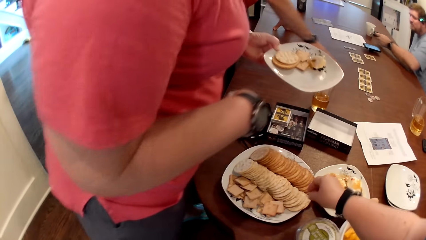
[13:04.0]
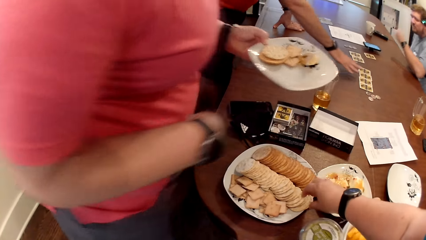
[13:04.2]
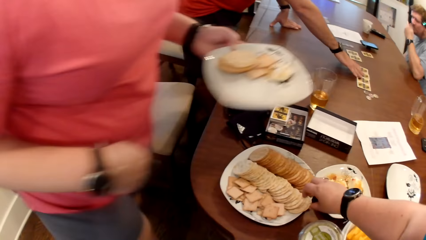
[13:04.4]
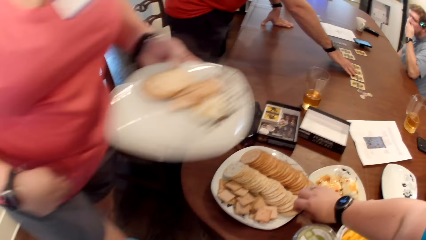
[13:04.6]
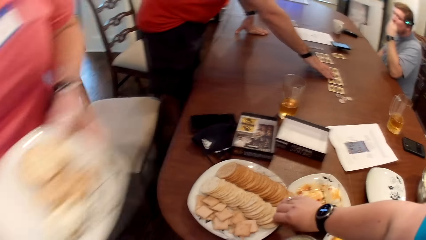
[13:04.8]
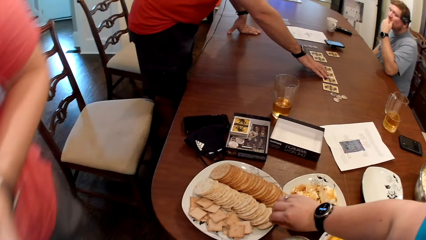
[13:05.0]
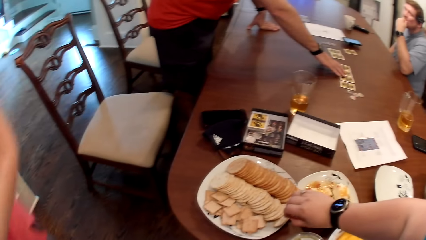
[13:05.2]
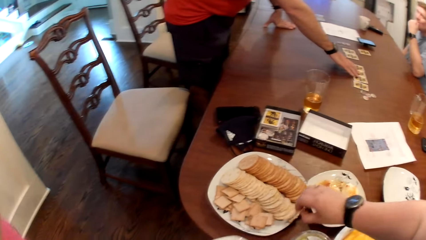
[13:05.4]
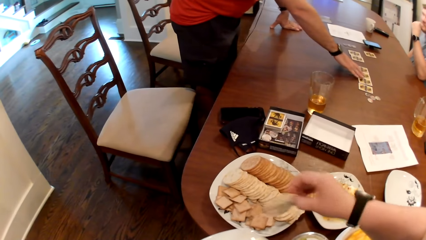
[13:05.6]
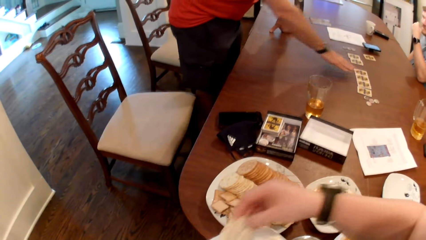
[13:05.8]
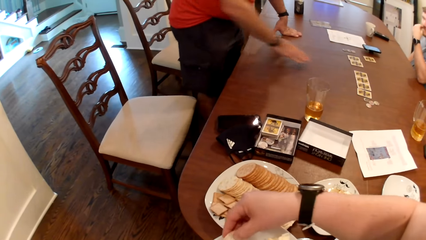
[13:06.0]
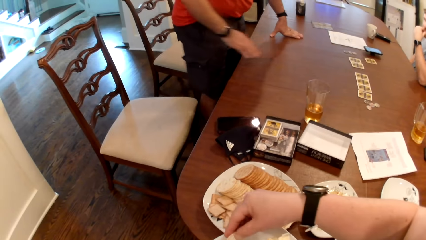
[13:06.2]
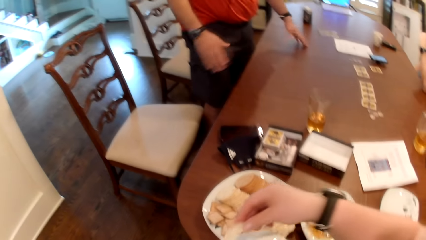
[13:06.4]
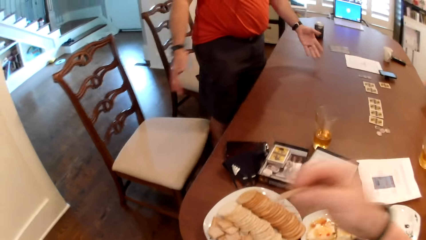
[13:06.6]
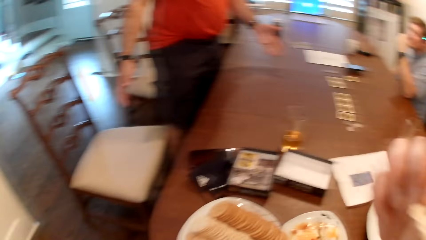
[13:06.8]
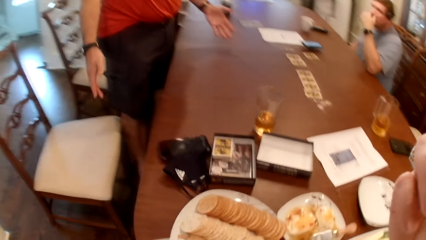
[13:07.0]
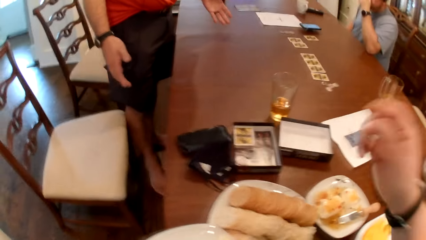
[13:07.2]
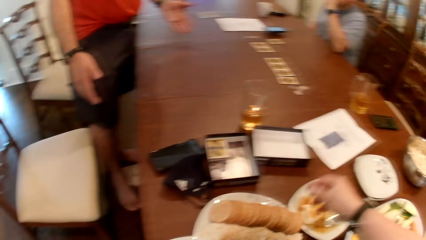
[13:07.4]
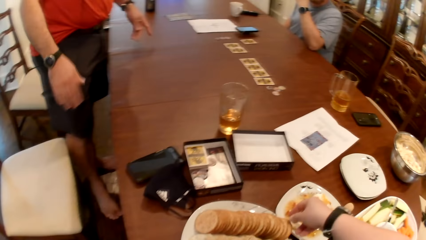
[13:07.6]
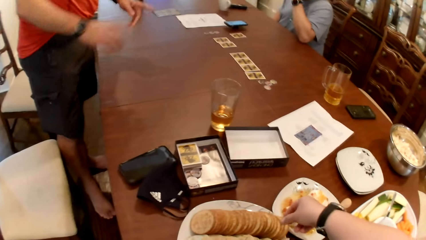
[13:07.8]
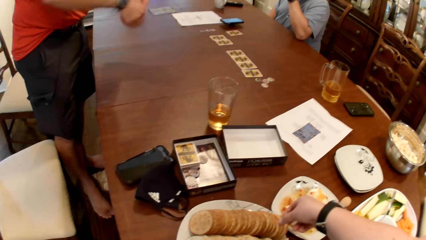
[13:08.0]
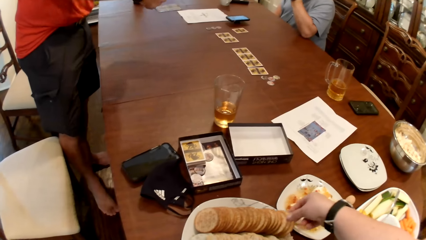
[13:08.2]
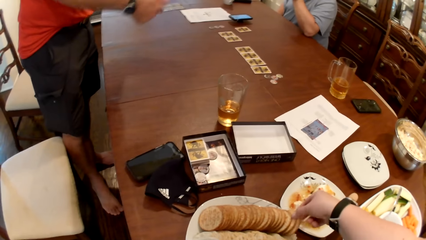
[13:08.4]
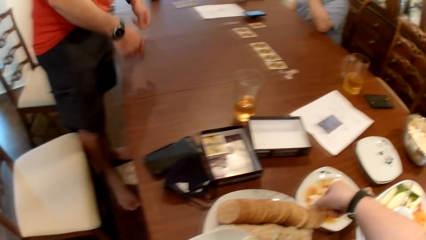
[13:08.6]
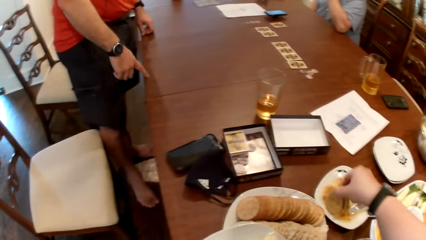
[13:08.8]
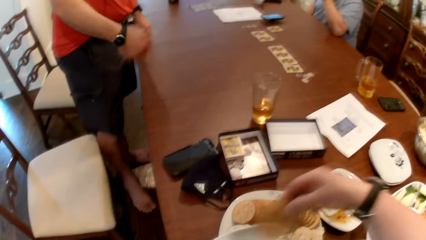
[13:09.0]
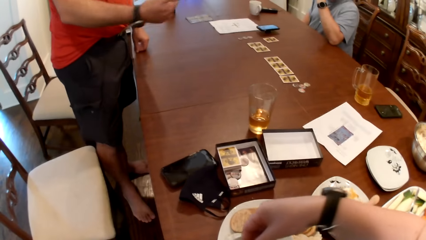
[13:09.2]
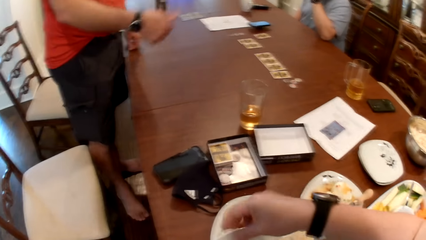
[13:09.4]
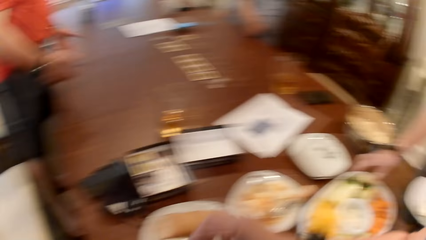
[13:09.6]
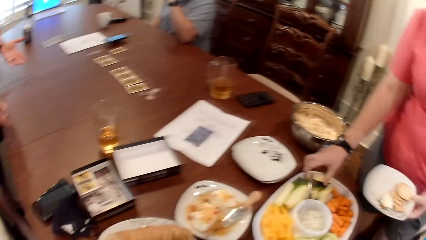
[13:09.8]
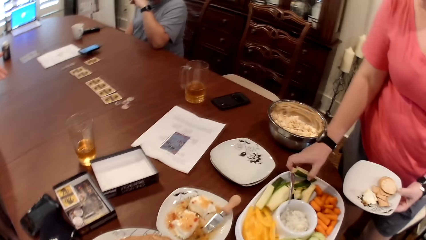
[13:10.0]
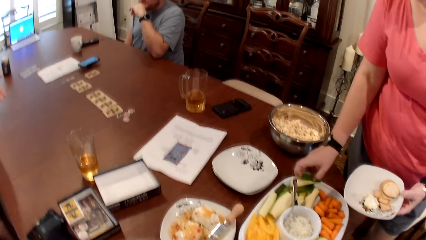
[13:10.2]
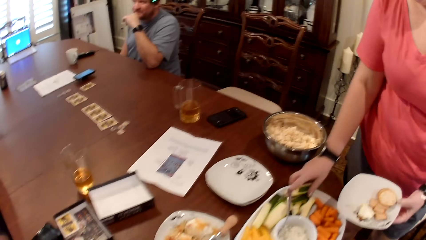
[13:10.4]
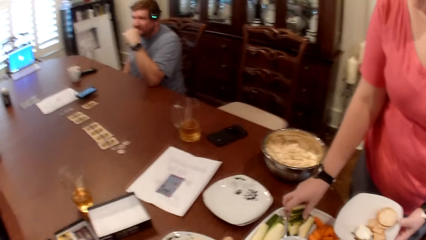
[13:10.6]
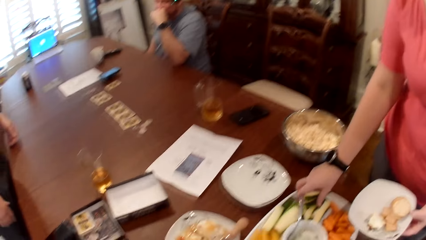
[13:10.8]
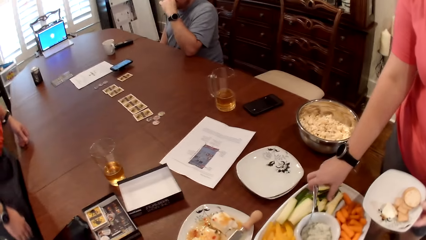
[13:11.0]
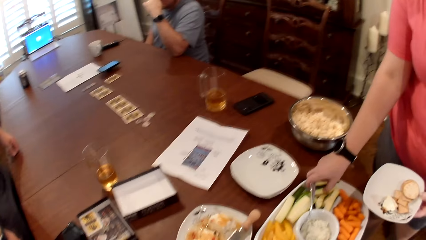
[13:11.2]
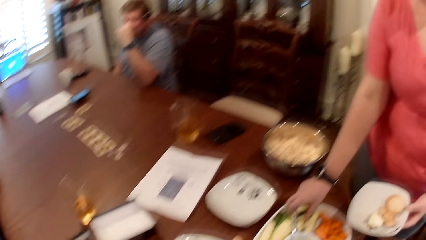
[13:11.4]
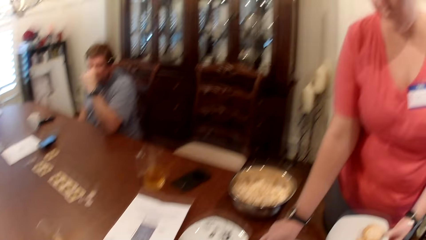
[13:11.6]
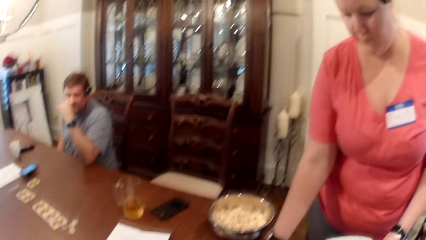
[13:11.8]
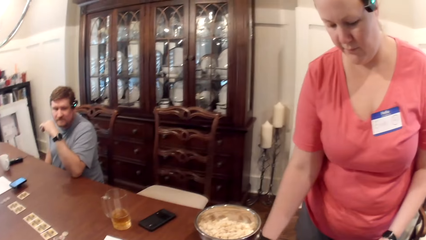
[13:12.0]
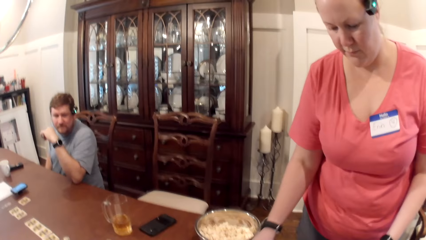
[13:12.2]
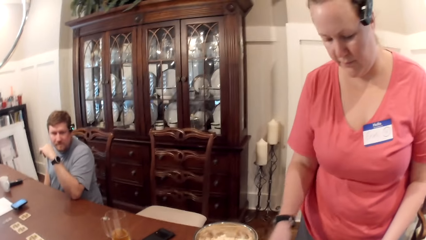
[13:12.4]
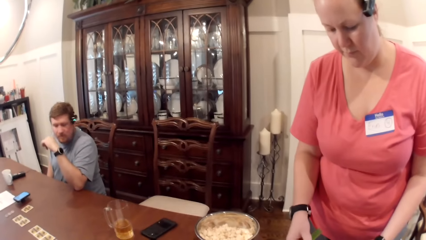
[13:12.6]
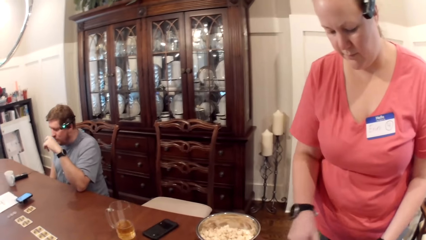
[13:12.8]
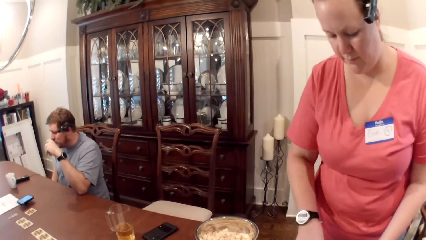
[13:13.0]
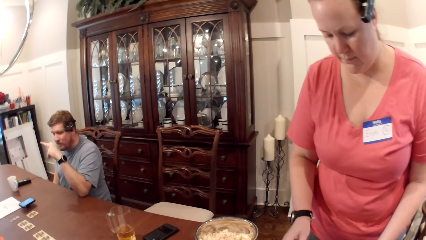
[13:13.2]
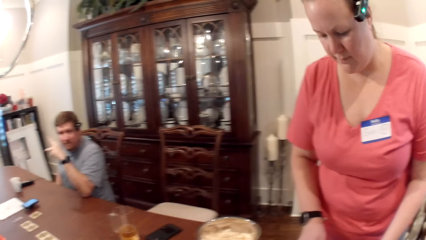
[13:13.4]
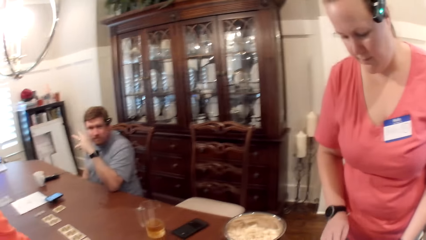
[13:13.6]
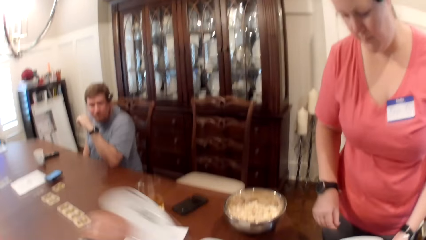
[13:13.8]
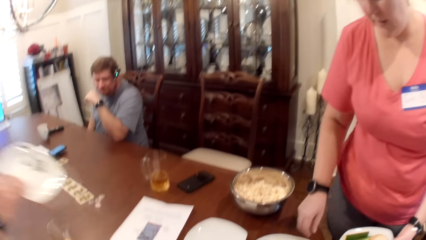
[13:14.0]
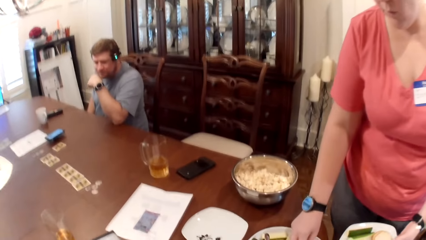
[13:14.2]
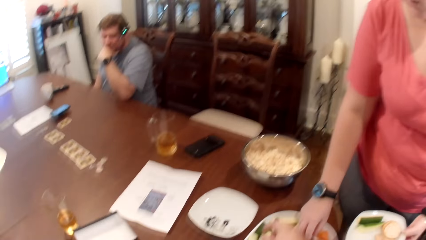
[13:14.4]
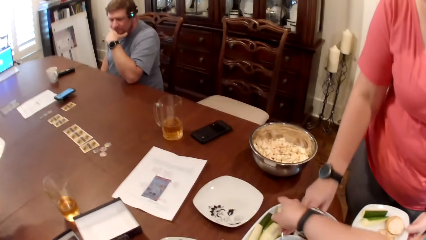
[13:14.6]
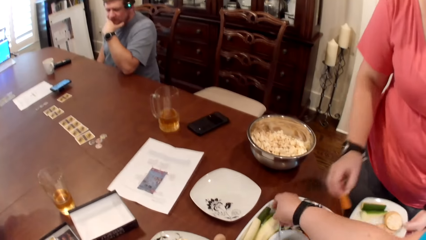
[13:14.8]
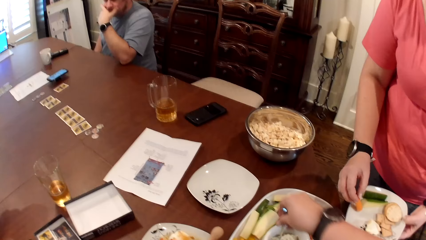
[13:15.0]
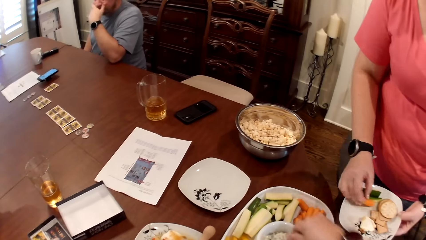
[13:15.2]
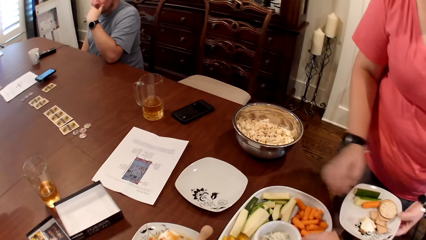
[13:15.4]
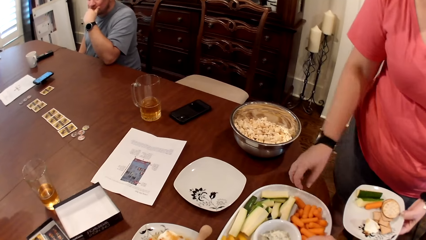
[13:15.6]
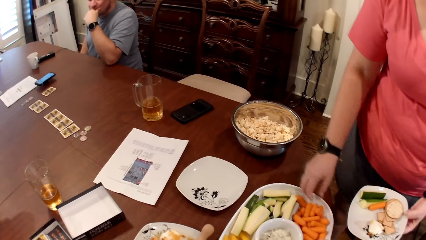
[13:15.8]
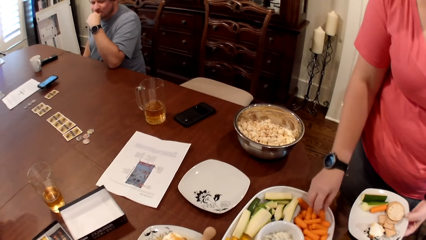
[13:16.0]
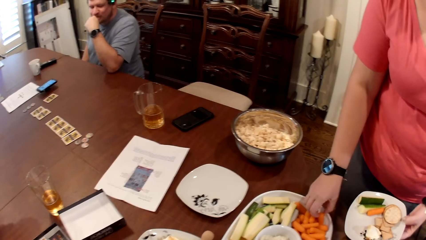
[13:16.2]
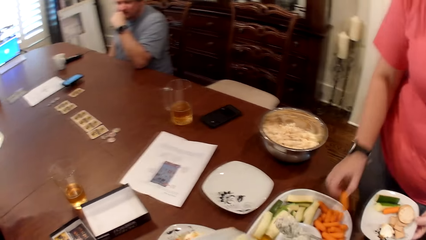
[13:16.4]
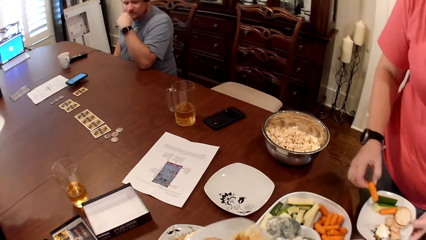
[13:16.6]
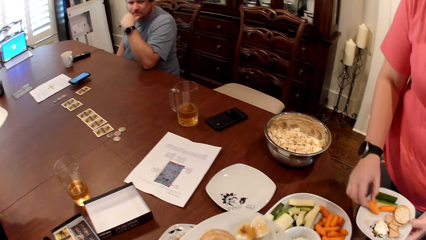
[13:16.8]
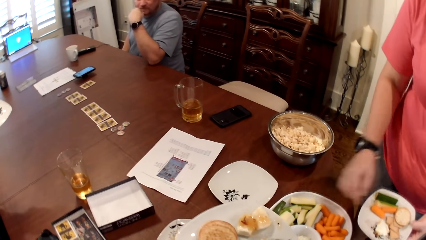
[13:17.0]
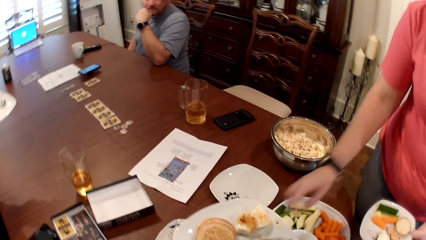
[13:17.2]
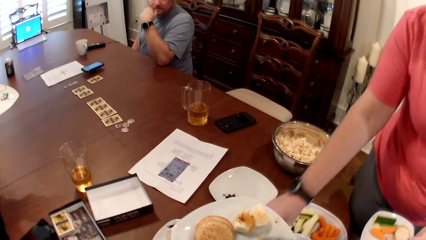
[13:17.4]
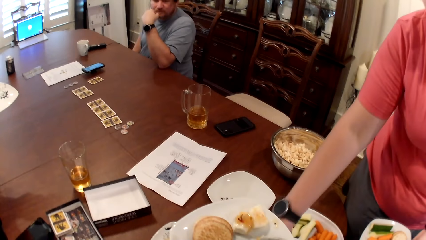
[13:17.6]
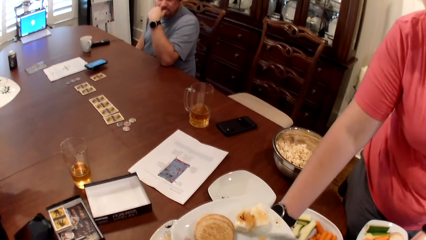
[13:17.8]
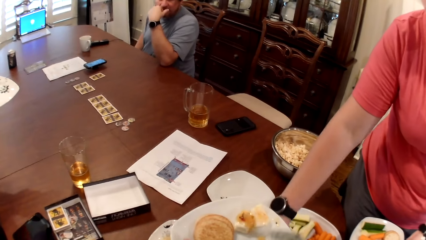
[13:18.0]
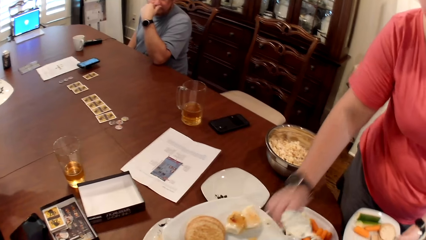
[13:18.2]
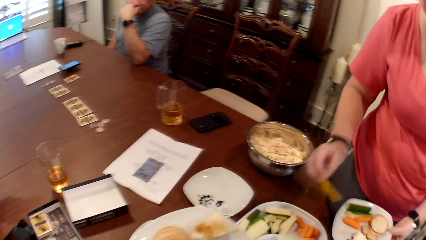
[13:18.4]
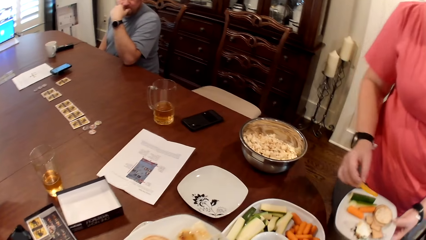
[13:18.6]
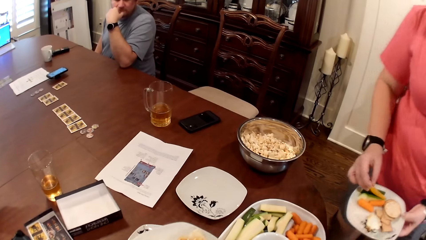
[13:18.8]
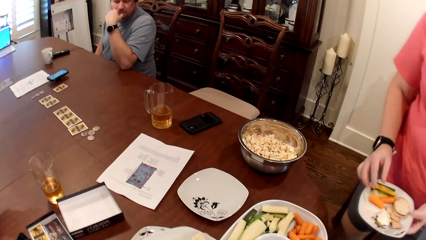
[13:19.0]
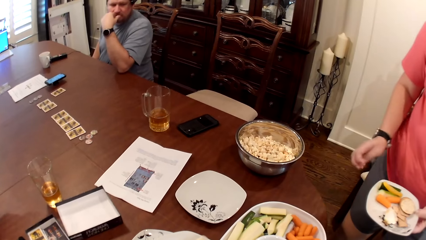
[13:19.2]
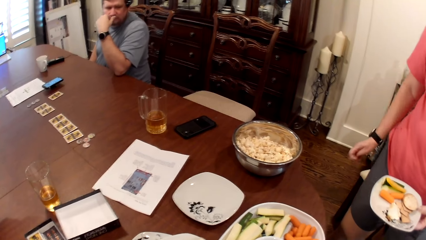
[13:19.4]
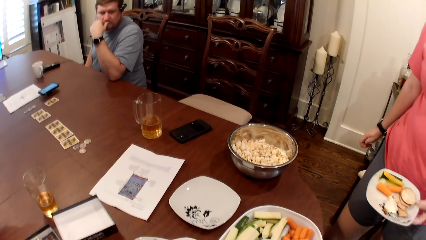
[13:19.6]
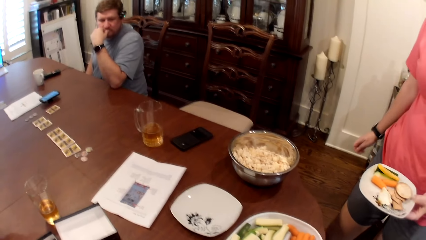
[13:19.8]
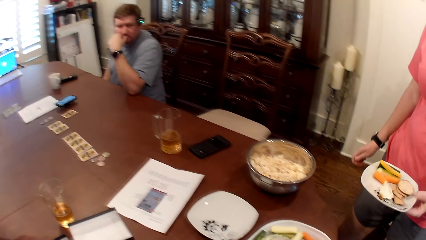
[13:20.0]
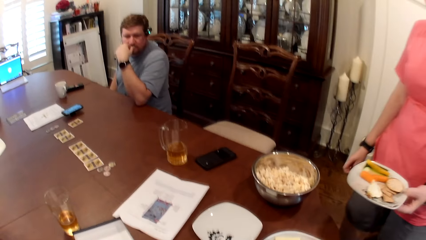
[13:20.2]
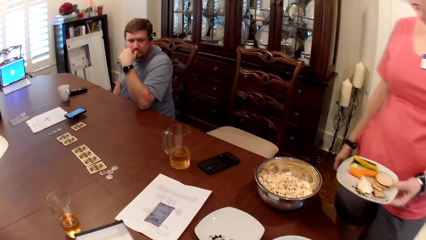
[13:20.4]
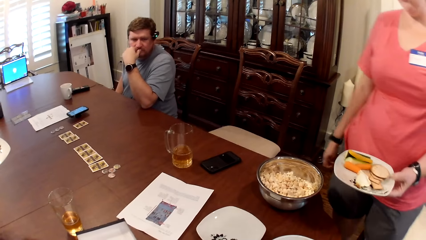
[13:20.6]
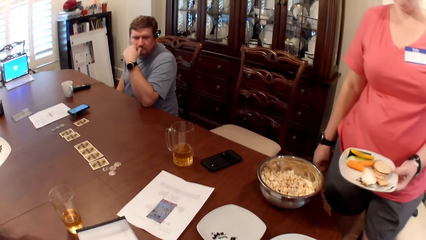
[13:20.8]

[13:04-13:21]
A man adjusts the cards on the table with his right hand. The camera wearer picks a biscuit from the plate with her right hand. She puts the biscuit inside the plate in her left hand with her right hand. She eats the biscuit with her right hand. She picks a biscuit from the plate with her right hand. She puts the biscuit inside the plate in her left hand with her right hand. A woman picks some pieces of cucumber from a plate on the table with her right hand. She picks a carrot from the plate on the table with her right hand. The camera wearer picks a spoon from a bowl on the table with her right hand. The woman puts the carrot inside the plate in her left hand with her right hand. She does so again. She picks a carrot from the plate on the table with her right hand. She puts the carrot inside the plate in her left hand with her right hand. She picks a carrot from the plate on the table with her right hand. She puts the carrot inside the plate in her left hand with her right hand.
